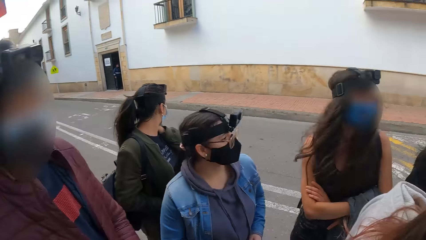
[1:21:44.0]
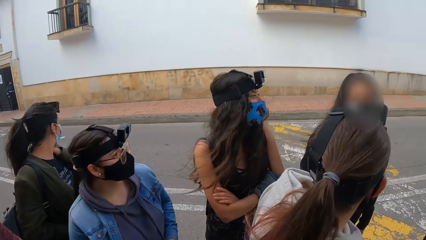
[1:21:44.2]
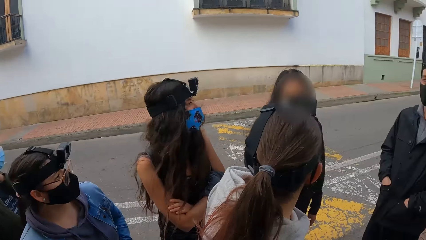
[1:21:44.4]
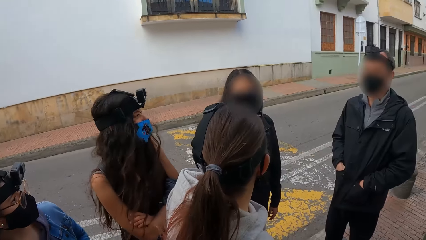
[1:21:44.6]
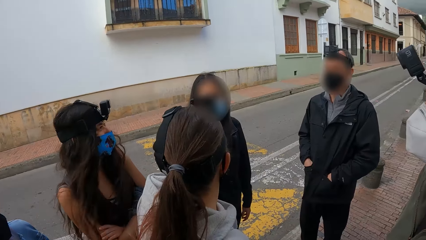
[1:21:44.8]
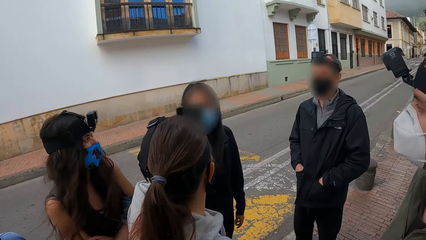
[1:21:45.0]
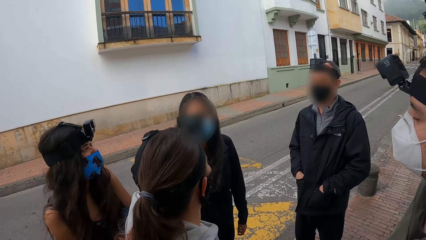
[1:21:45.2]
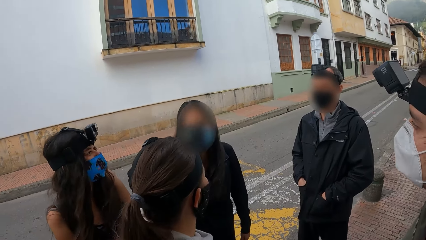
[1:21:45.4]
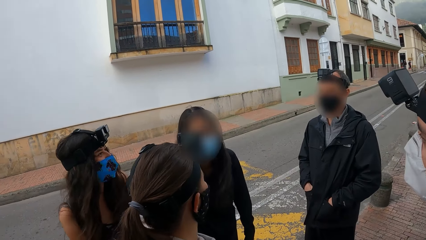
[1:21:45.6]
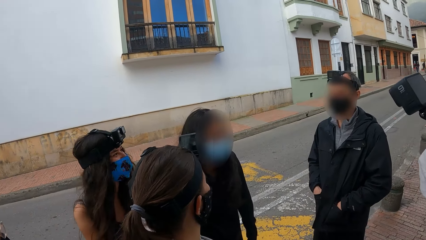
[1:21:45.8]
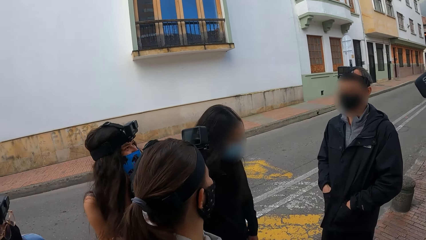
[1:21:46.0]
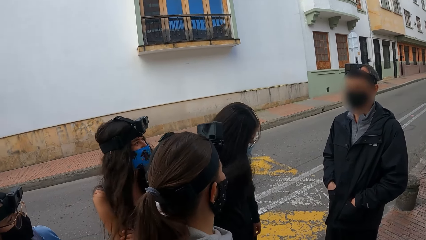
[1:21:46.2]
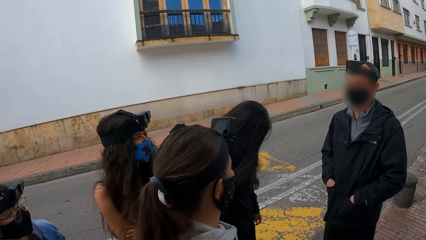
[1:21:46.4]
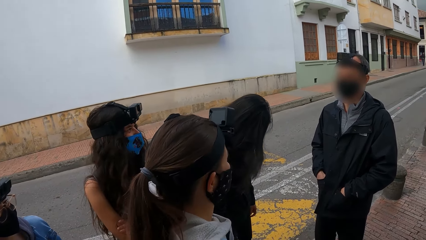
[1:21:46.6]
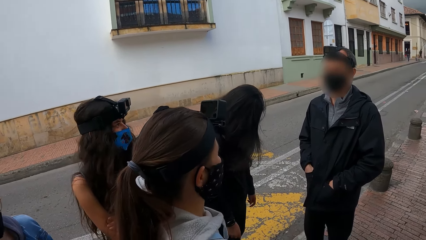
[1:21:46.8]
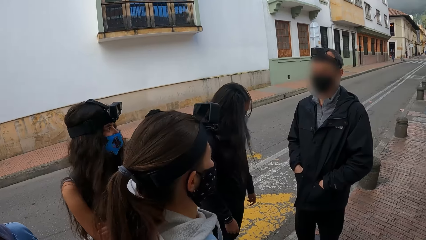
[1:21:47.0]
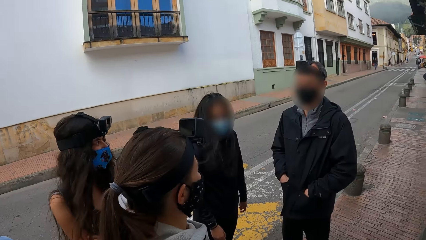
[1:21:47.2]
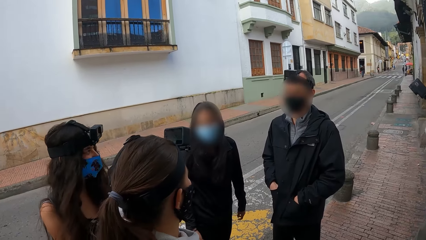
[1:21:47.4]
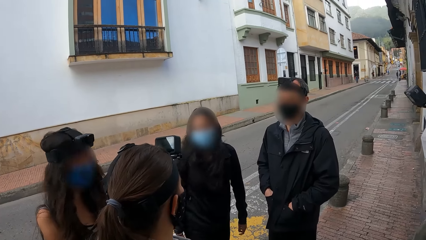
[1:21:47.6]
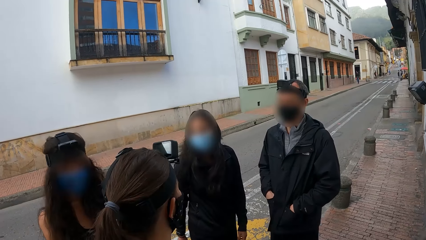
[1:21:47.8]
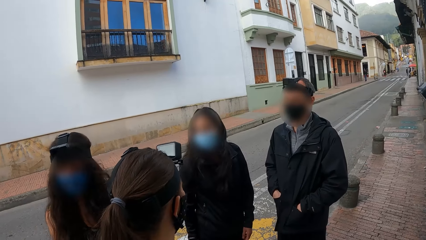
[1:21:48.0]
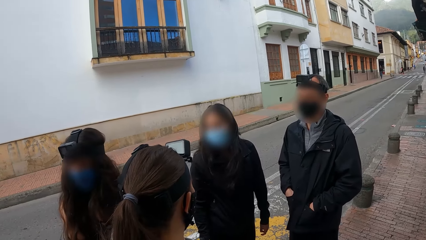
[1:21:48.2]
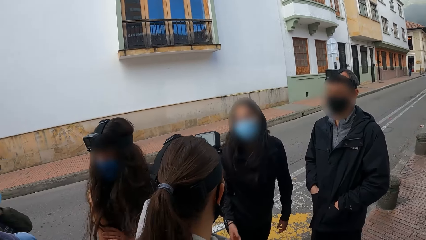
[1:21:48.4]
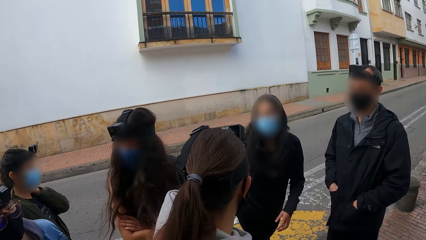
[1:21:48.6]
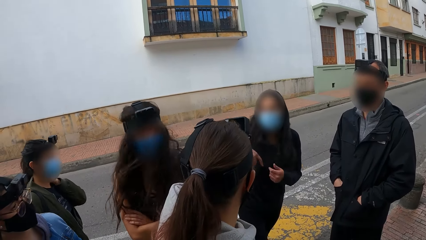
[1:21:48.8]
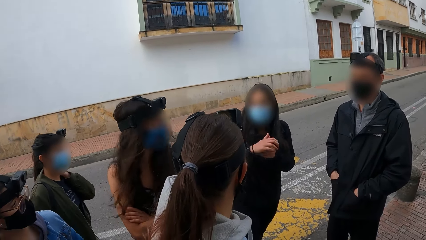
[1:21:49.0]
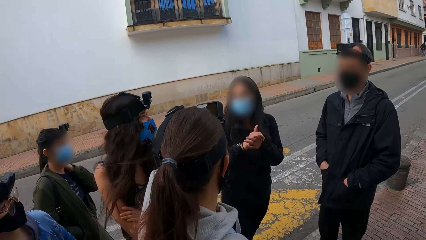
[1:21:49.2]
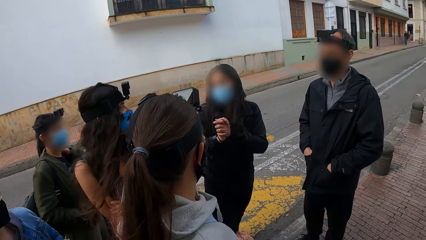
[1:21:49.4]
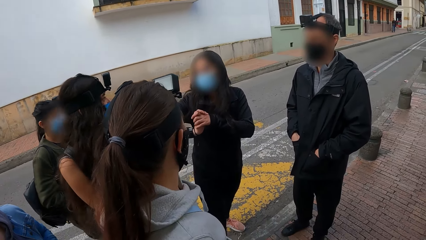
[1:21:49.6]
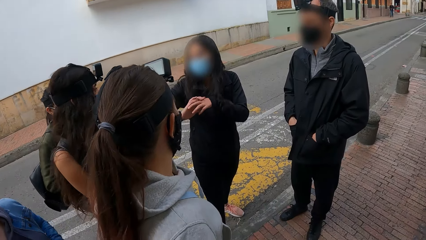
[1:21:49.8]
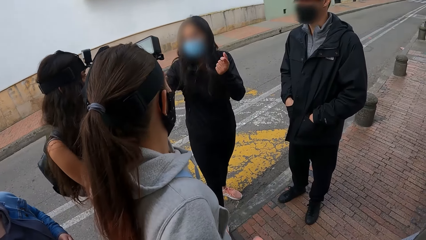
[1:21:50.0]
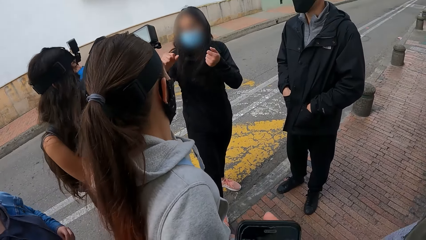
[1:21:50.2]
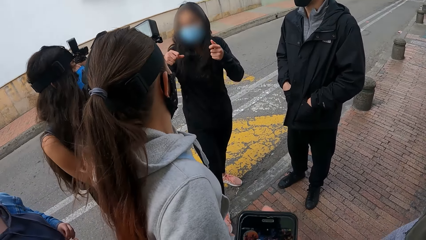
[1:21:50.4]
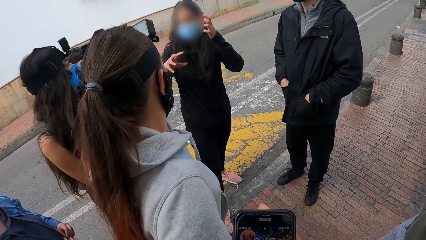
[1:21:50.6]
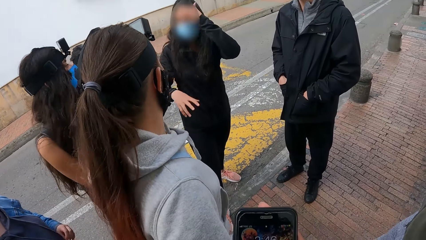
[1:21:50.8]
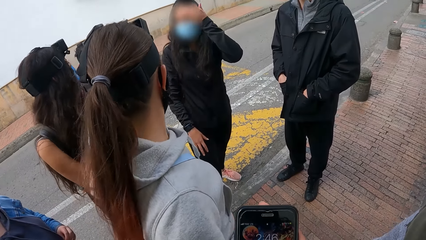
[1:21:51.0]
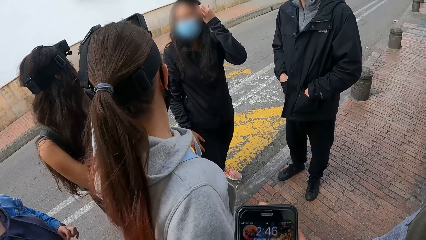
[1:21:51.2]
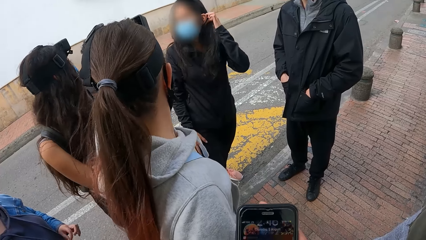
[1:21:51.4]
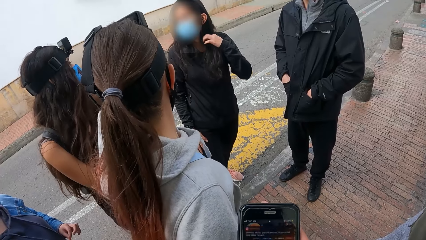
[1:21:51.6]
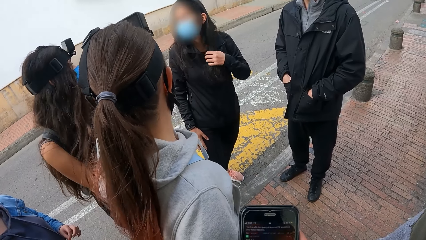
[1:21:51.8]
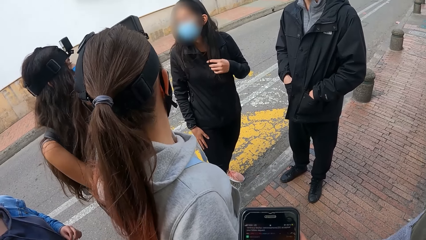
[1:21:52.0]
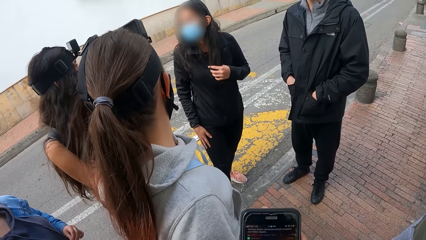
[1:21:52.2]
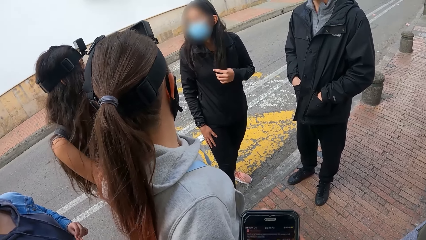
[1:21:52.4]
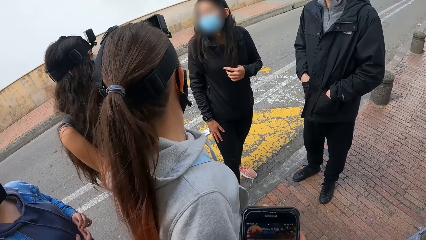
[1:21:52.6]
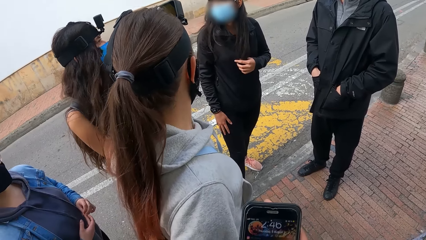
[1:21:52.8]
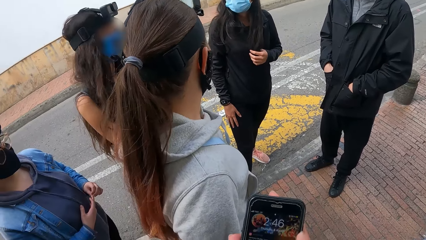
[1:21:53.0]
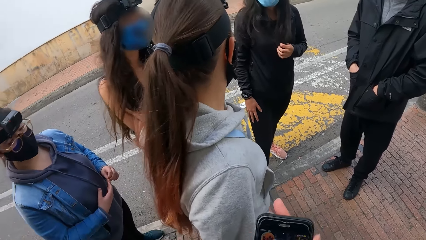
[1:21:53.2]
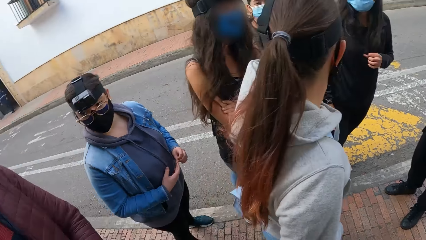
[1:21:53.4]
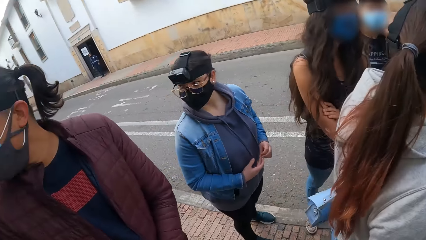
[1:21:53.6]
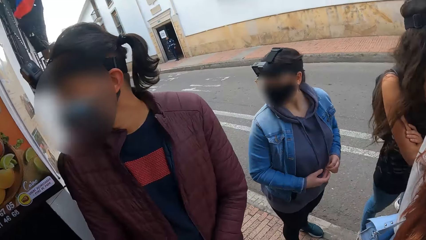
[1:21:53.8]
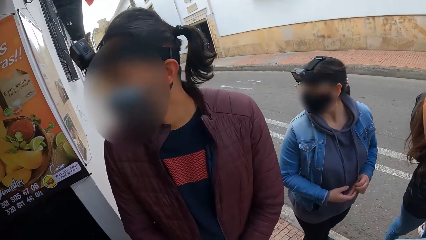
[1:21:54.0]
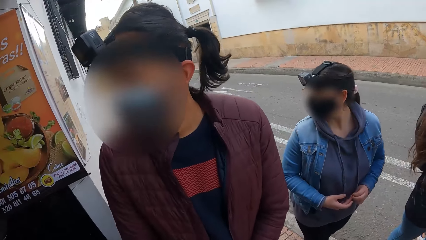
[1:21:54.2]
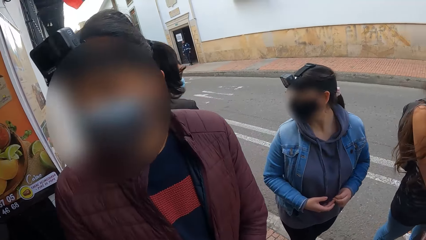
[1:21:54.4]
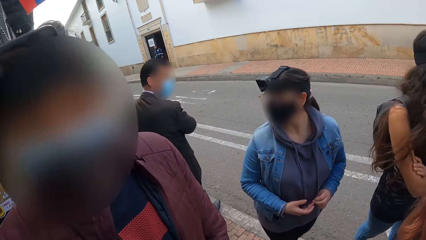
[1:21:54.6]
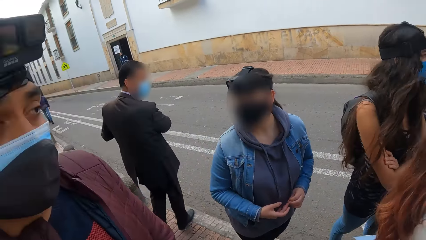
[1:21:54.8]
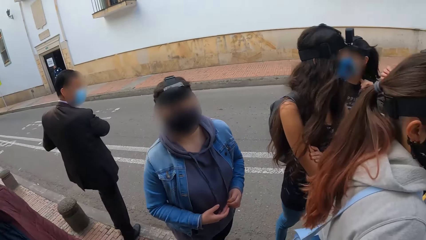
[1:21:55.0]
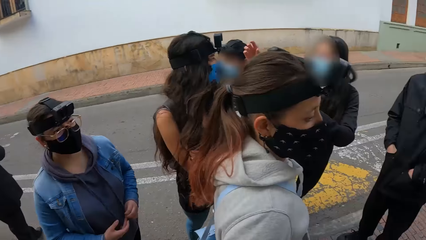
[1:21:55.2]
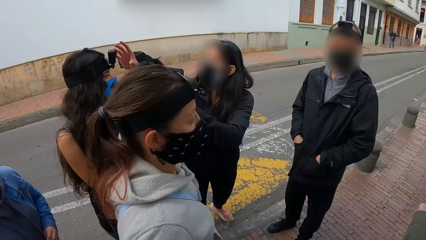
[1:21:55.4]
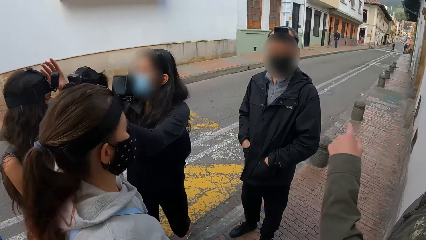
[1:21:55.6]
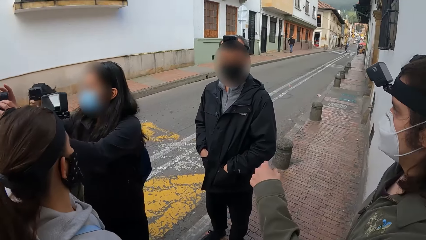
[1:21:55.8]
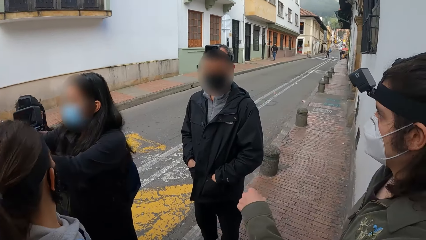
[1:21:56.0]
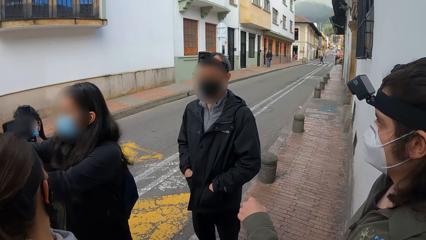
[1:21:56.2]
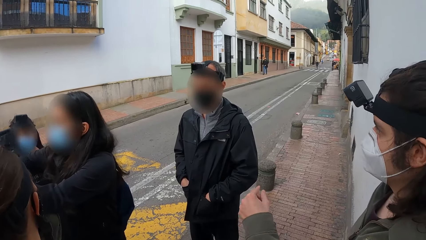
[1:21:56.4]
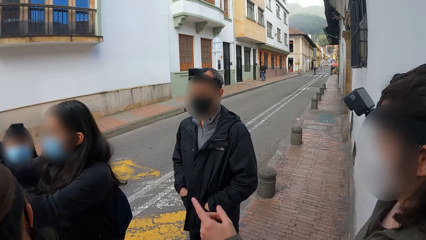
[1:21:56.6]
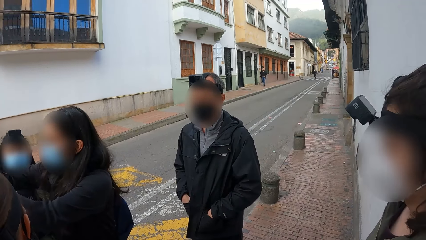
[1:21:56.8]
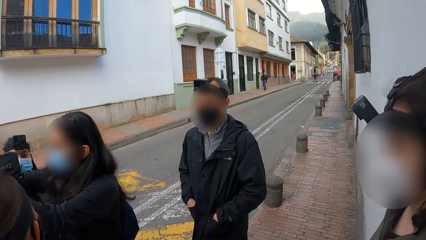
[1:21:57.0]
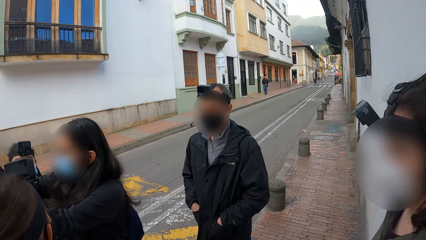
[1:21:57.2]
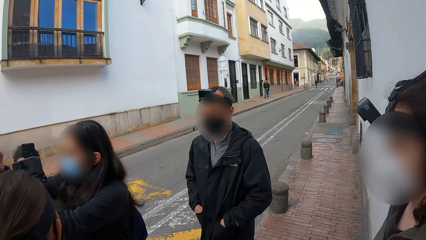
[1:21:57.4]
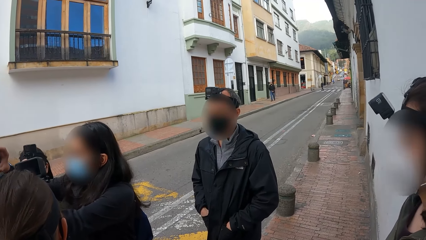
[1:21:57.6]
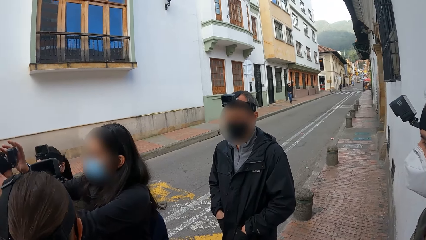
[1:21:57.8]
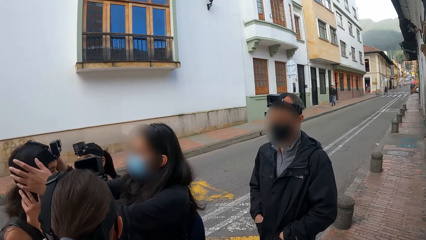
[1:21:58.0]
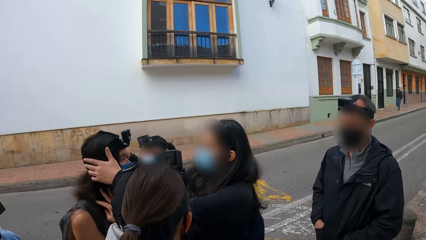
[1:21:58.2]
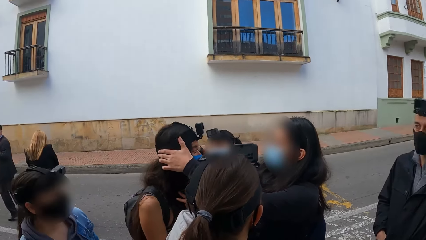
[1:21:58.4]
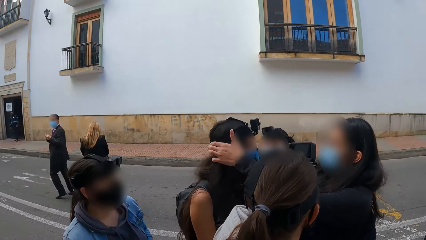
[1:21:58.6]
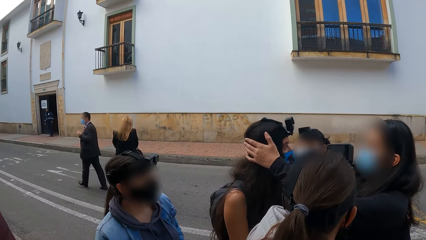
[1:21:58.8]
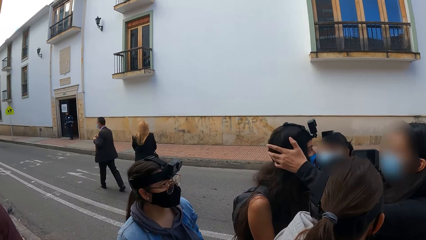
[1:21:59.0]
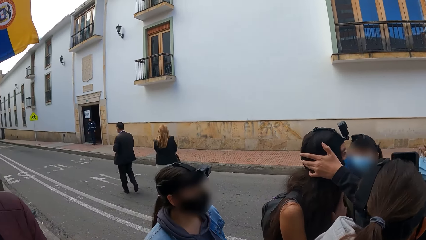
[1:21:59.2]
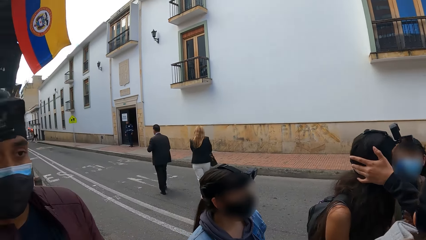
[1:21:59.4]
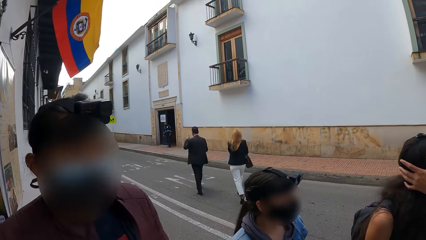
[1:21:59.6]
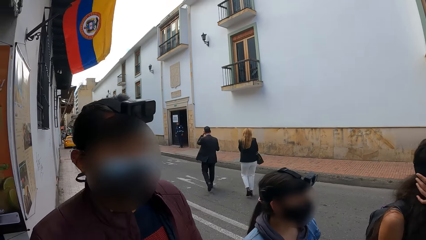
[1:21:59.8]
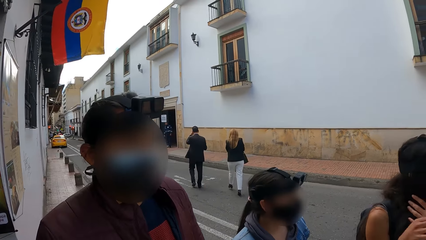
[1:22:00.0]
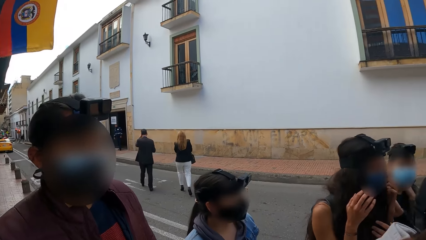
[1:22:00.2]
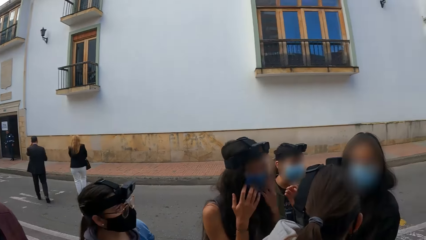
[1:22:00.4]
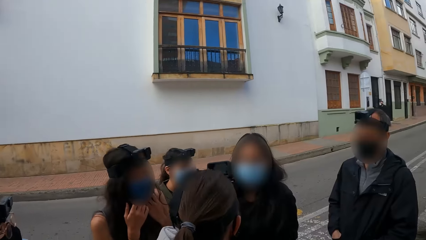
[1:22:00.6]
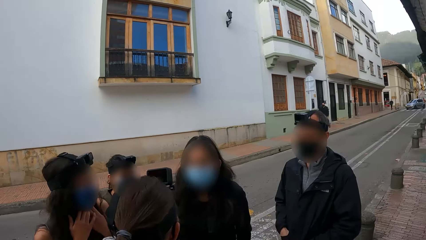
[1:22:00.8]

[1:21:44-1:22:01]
The camera wearer operates a phone. They look around. The woman adjusts a camera on another woman's head with her hands.
